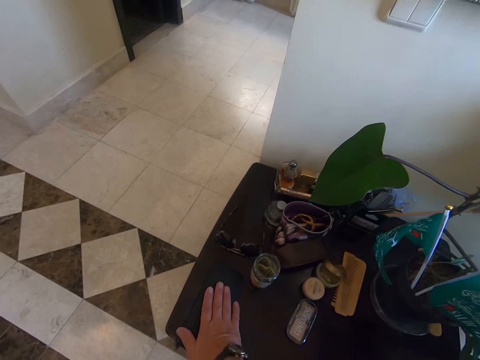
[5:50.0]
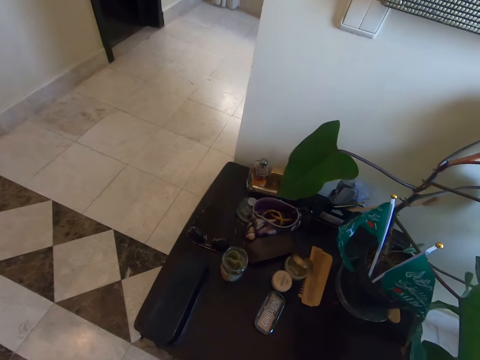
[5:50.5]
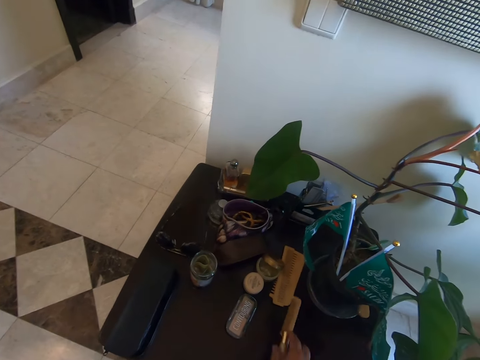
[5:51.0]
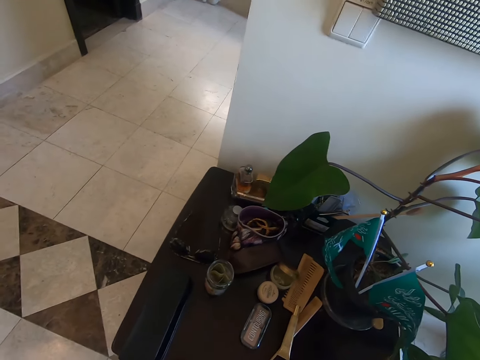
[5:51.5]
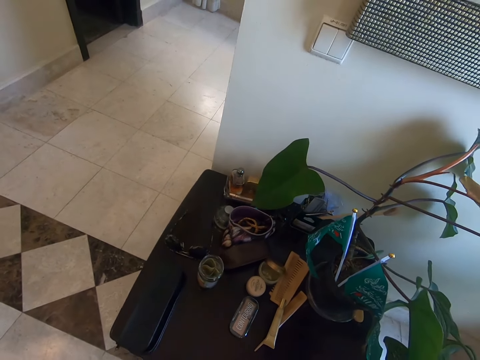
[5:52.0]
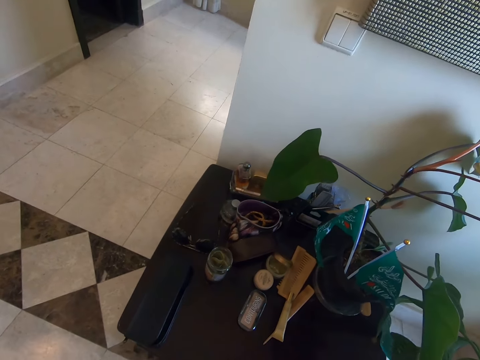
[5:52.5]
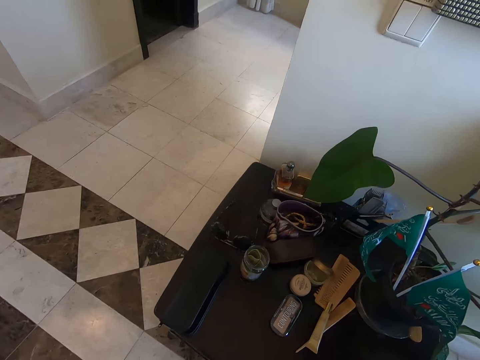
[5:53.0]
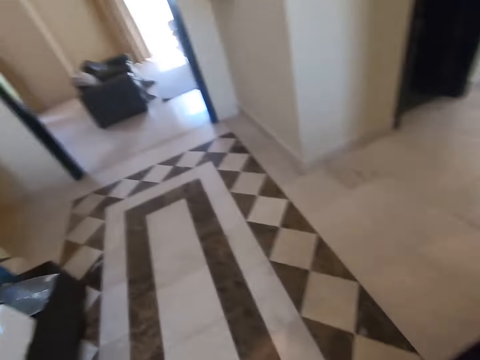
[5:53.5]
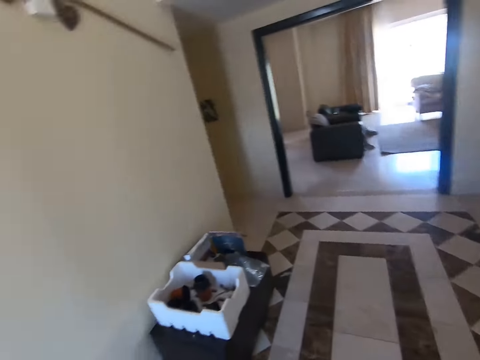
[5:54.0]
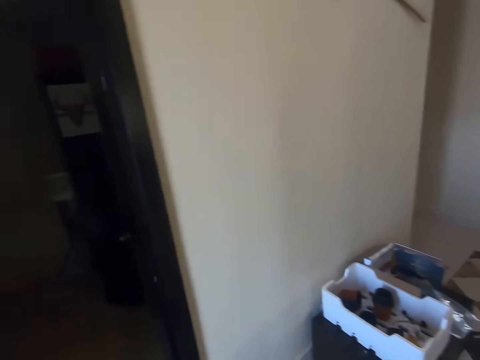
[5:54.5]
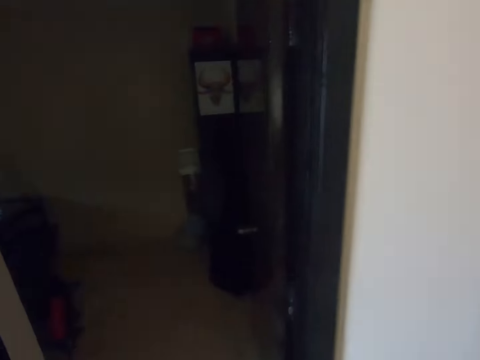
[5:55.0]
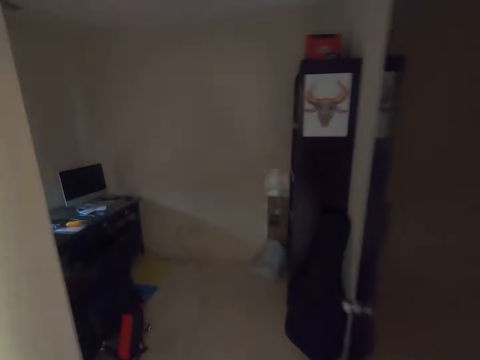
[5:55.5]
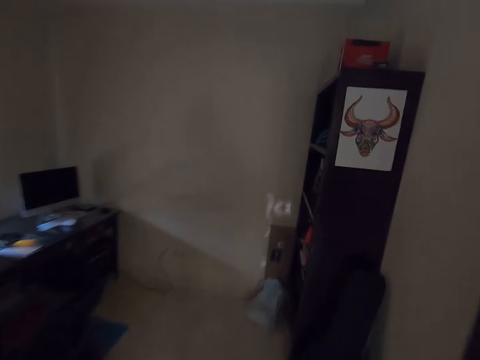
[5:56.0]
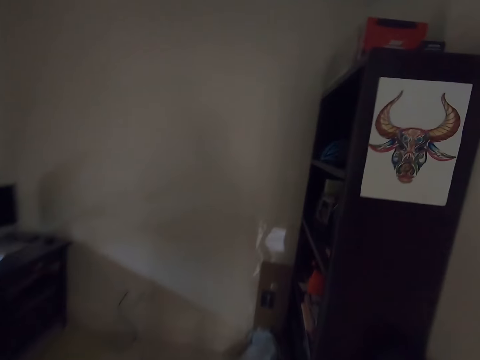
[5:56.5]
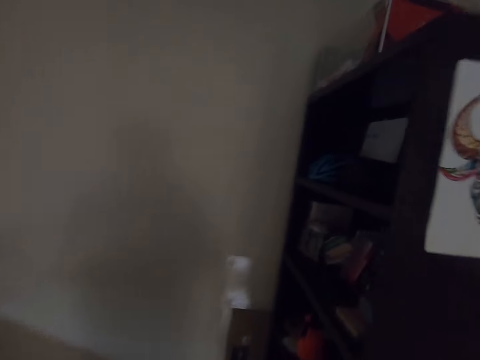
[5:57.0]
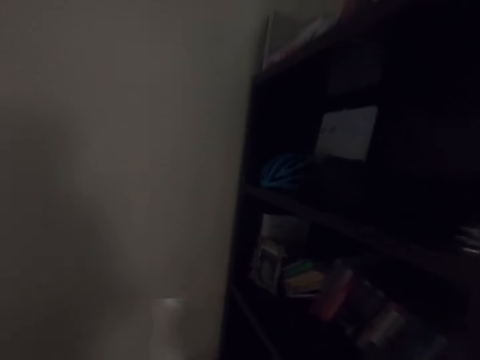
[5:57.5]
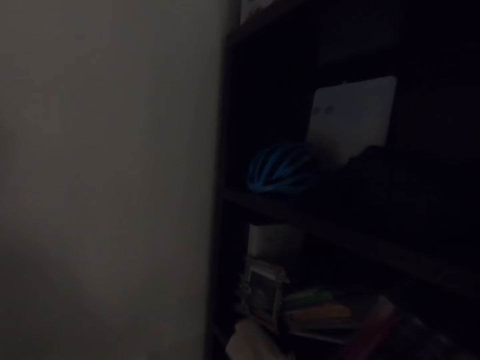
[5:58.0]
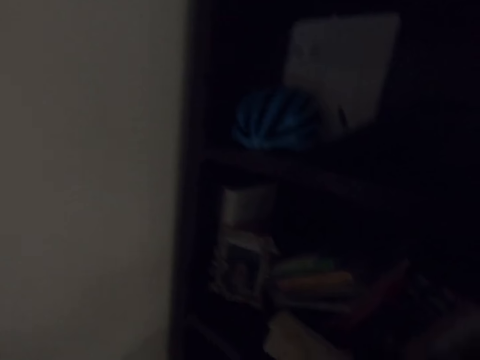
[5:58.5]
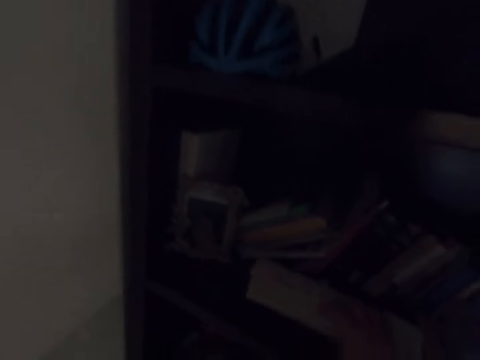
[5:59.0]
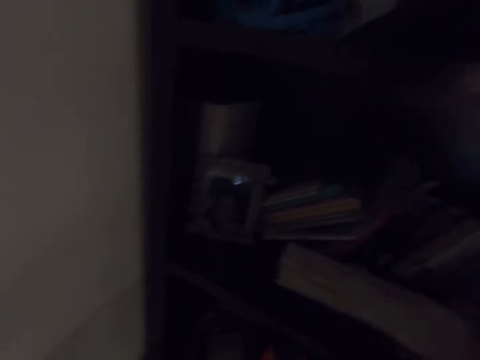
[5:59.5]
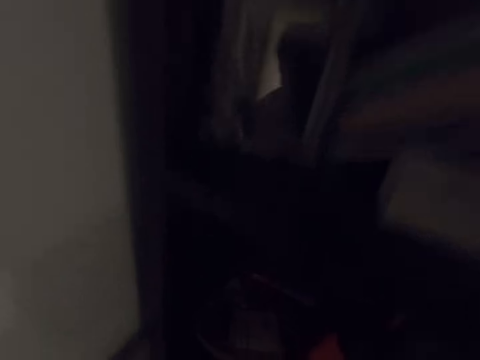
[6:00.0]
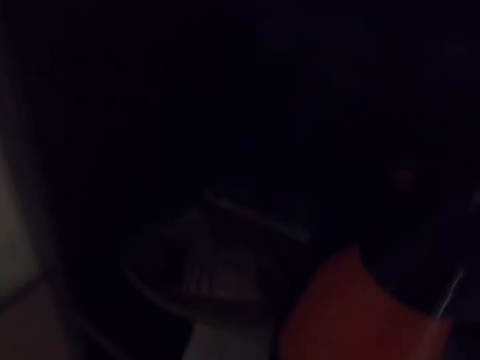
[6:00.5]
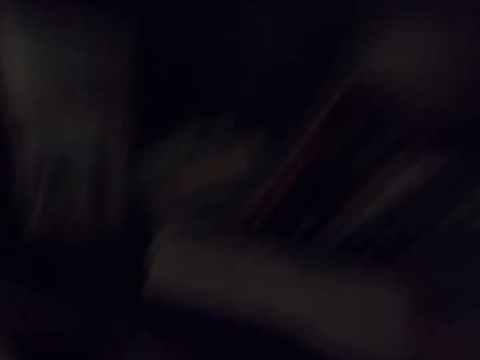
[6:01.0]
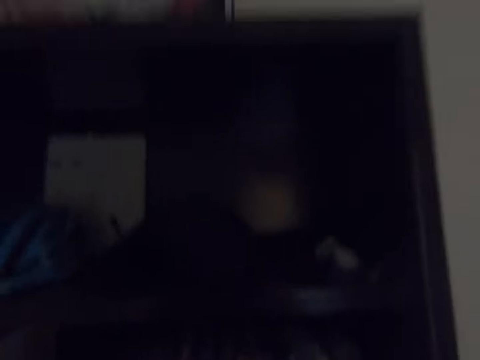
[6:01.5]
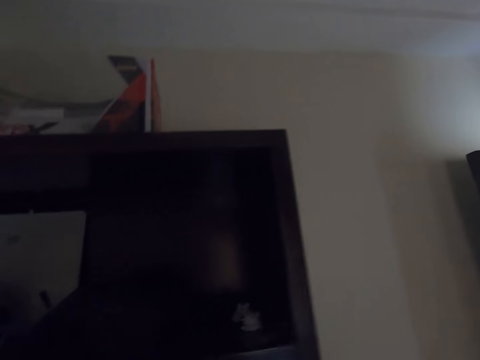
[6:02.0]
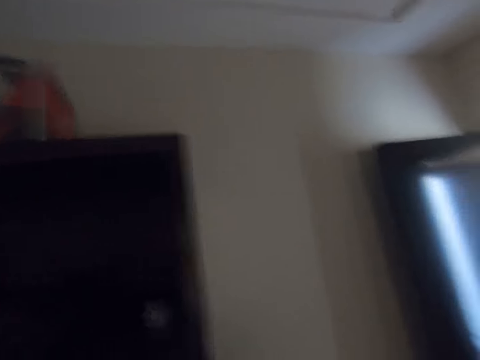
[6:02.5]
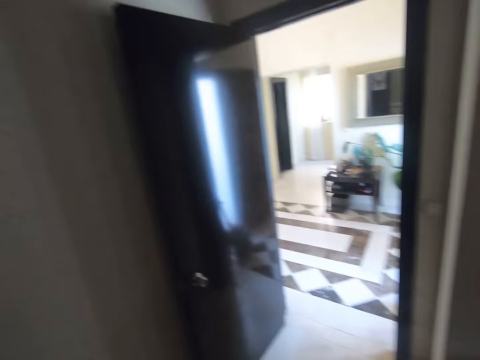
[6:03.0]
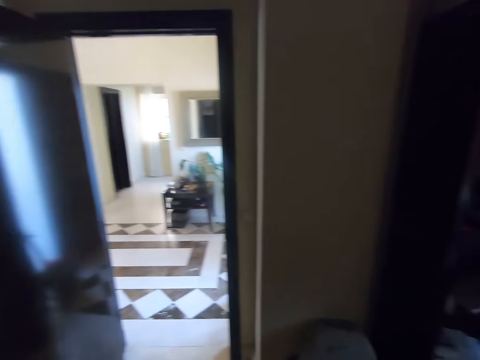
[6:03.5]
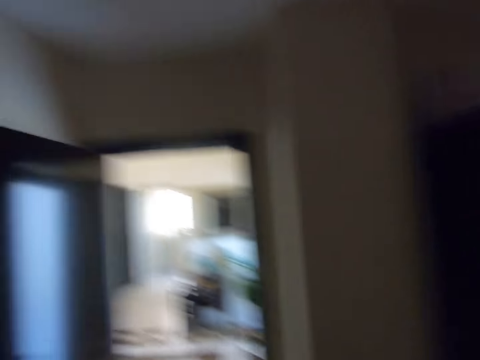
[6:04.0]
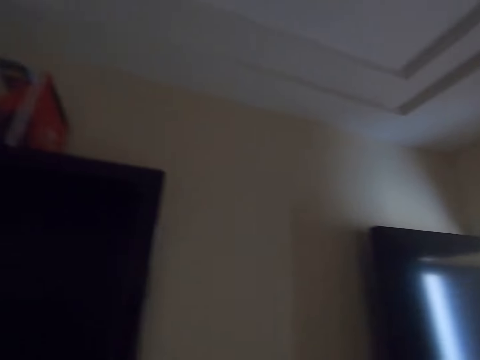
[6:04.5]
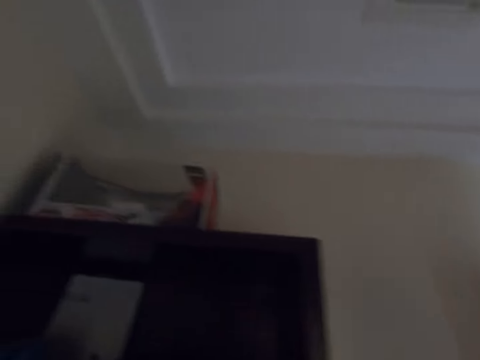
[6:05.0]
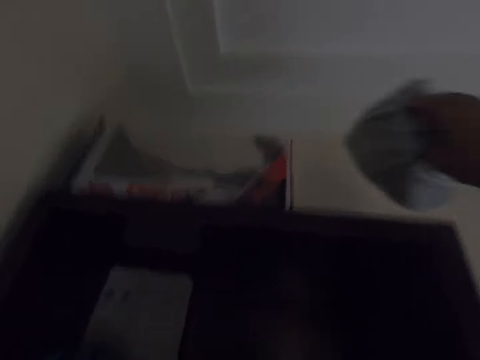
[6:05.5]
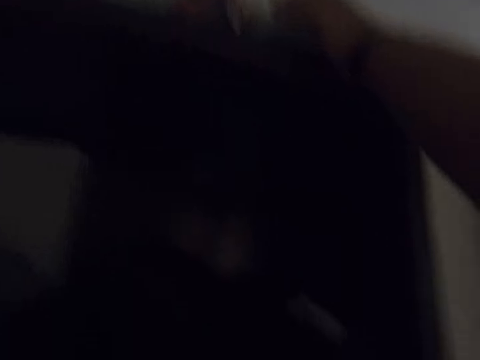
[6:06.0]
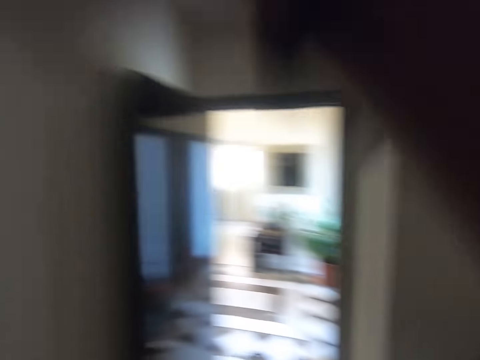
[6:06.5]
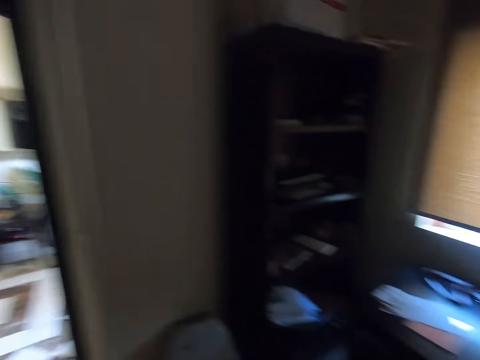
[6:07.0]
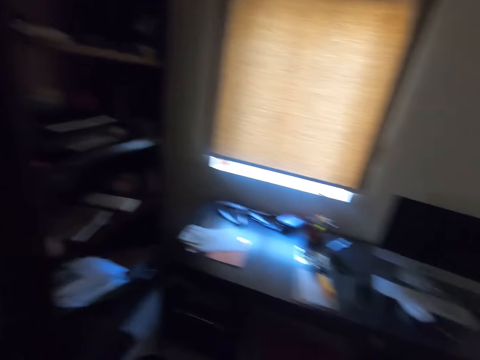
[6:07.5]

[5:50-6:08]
The camera wearer moves around. They put the paper on a shelf. They take a carrier bag. They look around. They move around. They put the carrier bag on a cabinet.

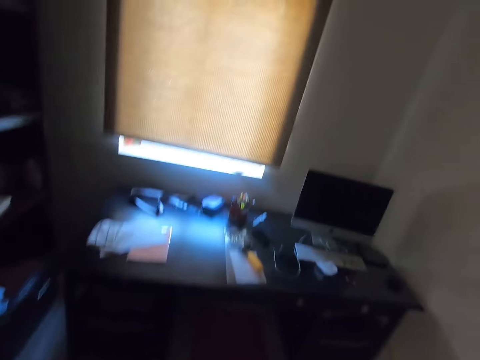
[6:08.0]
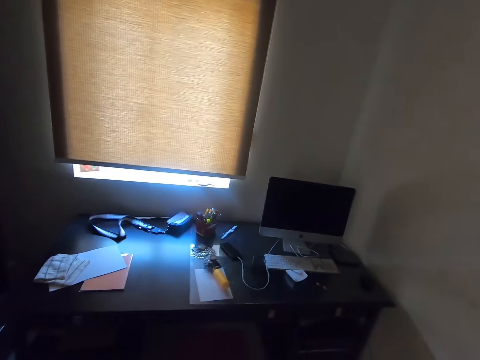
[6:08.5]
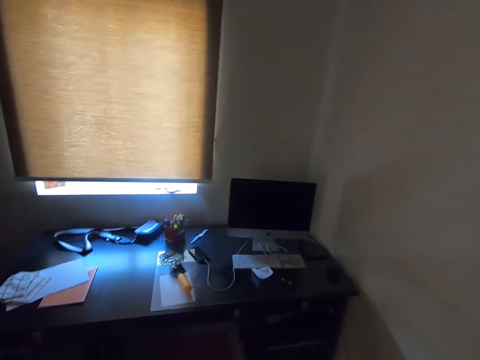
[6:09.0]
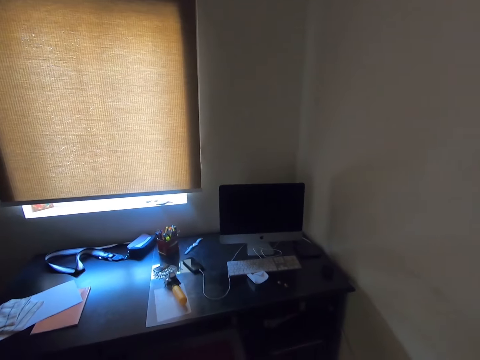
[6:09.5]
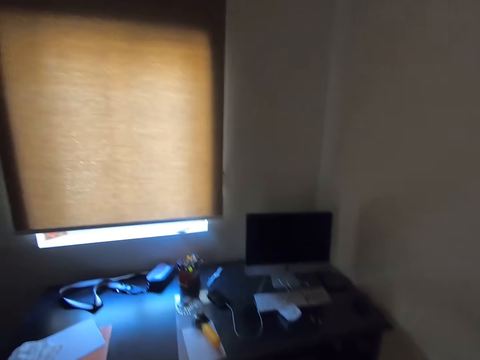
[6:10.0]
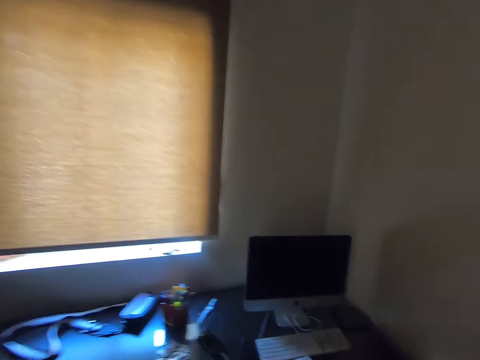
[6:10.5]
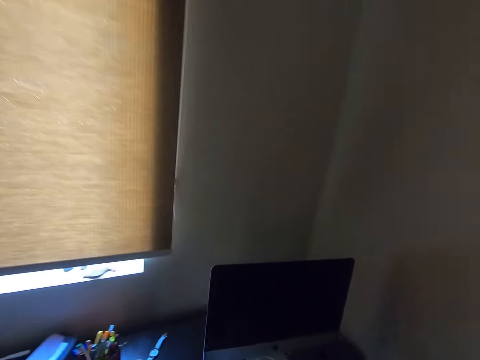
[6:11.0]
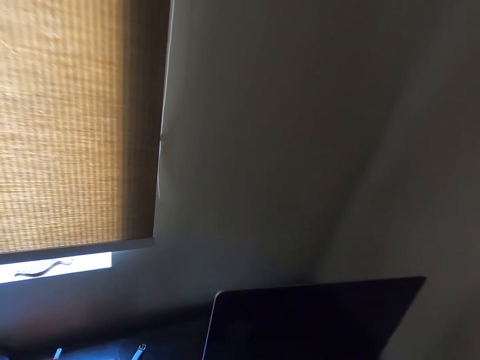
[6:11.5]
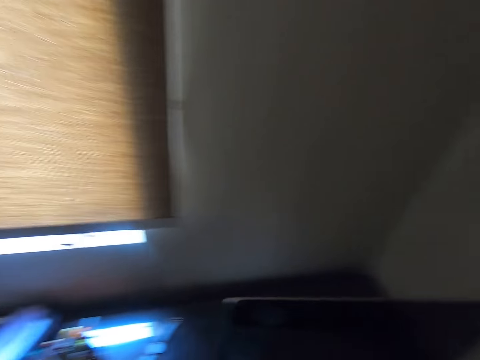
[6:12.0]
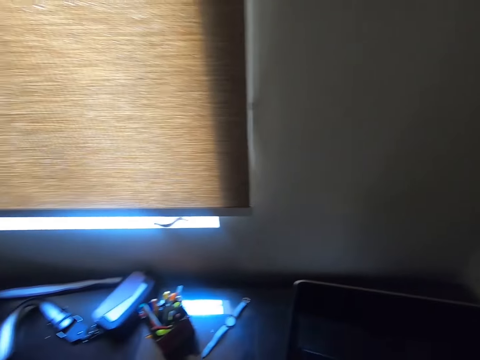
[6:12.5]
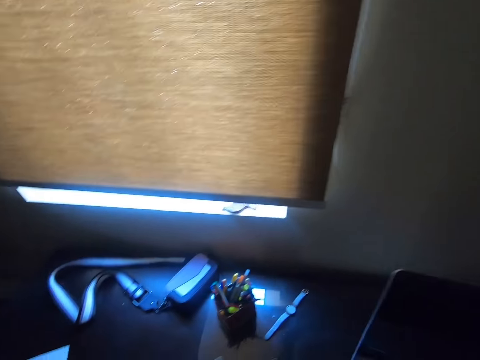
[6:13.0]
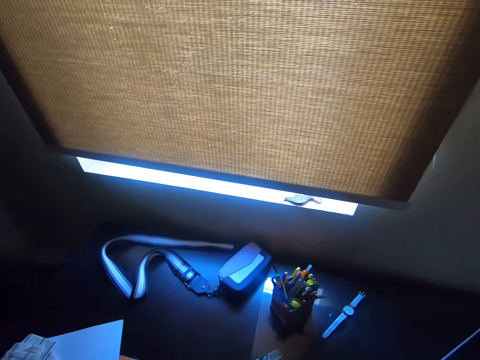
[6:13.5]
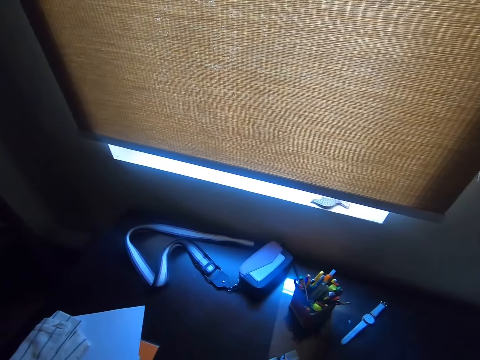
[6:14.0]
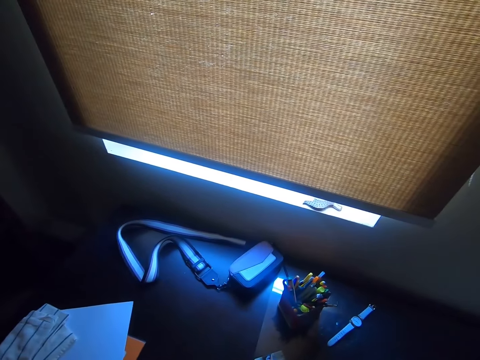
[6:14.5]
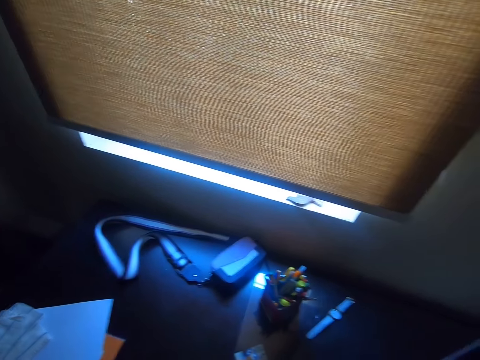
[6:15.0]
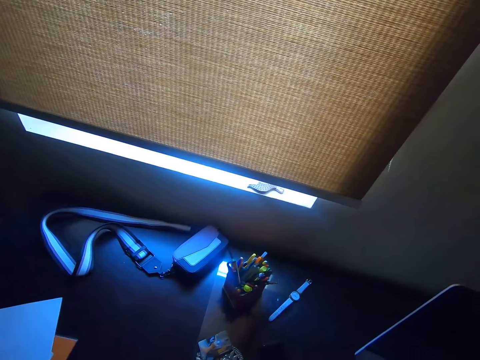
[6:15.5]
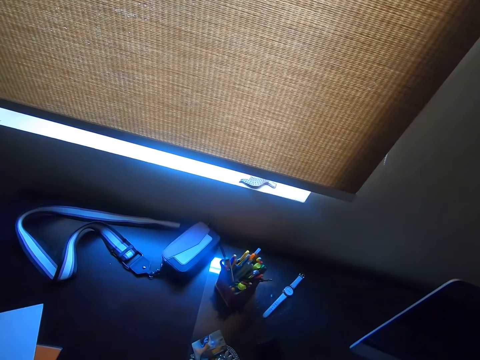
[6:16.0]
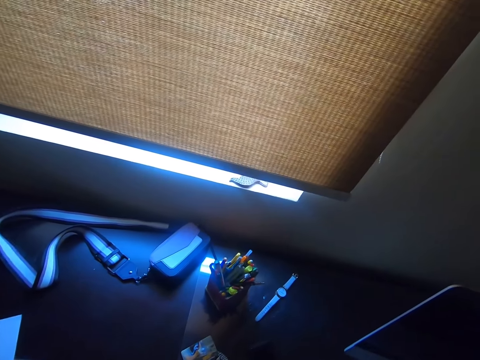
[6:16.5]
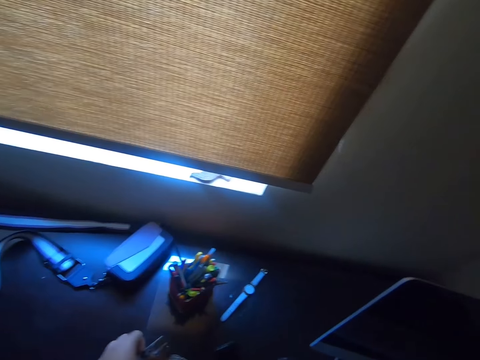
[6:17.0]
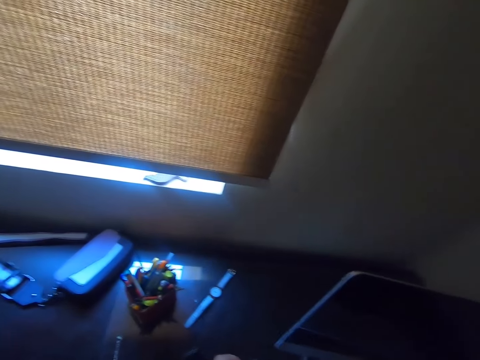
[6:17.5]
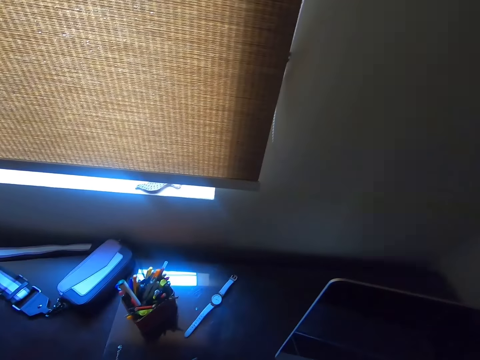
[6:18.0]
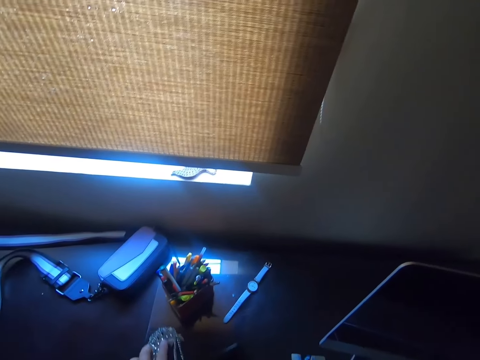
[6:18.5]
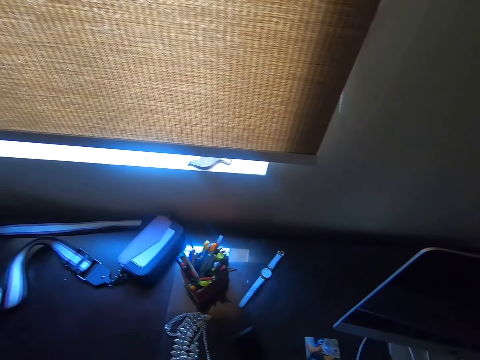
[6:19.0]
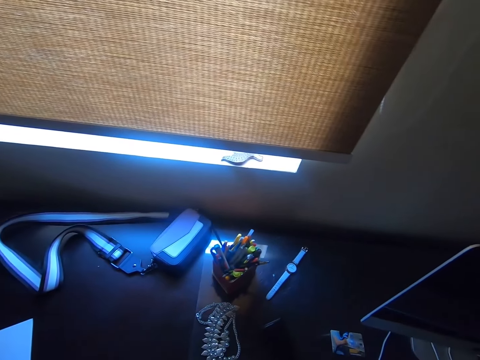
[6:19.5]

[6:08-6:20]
The camera wearer moves around. They look around the table. They touch something. They move a bracelet on the table.
